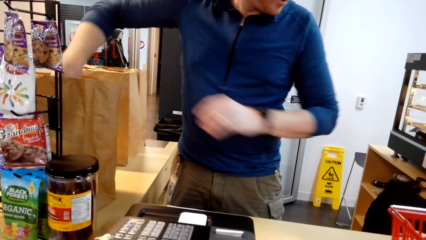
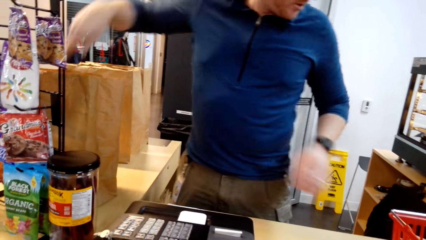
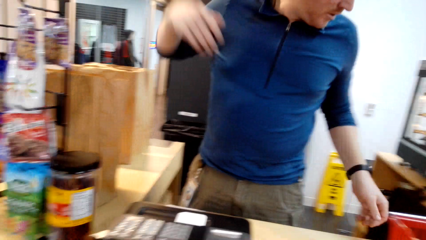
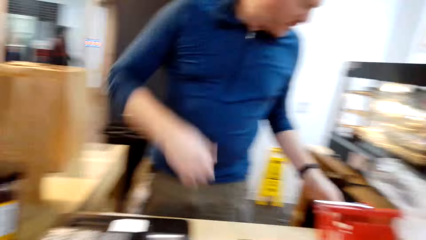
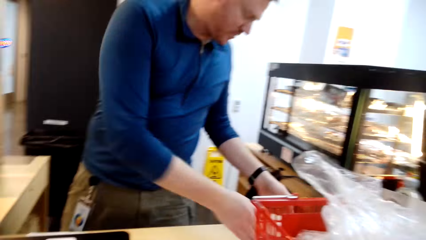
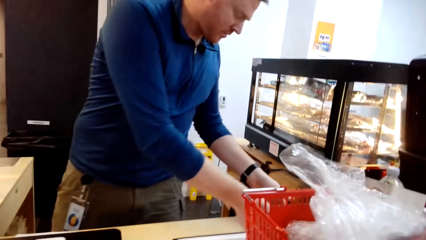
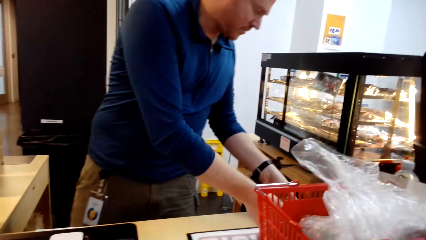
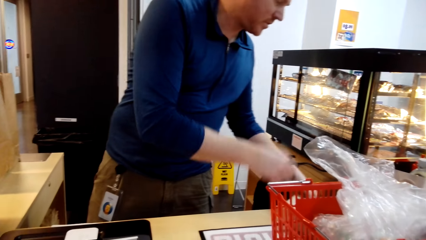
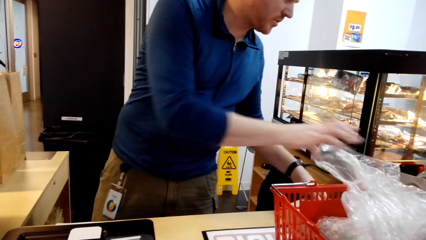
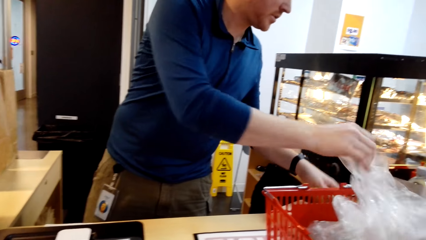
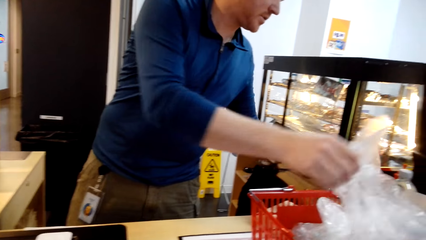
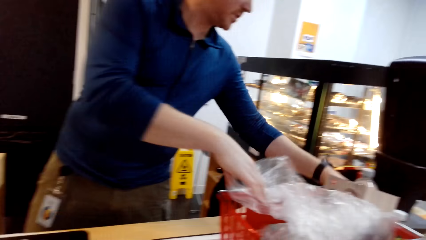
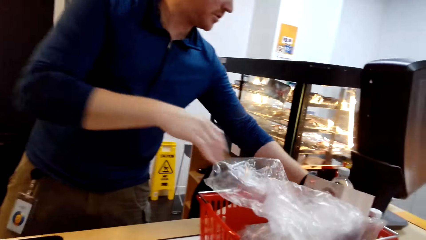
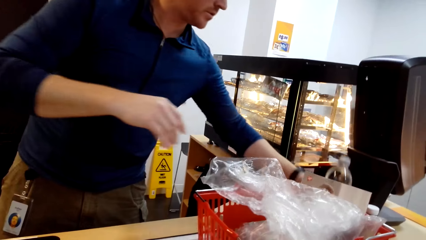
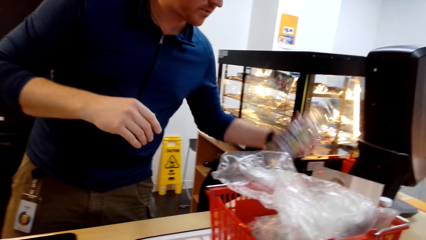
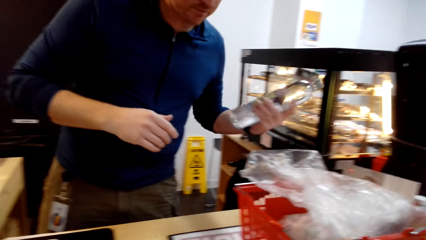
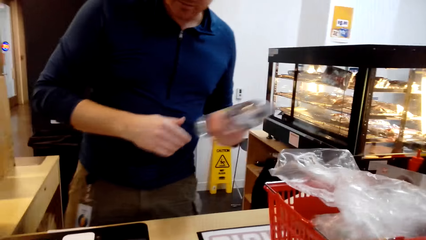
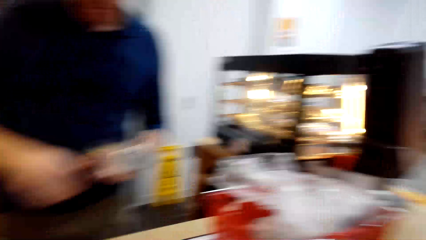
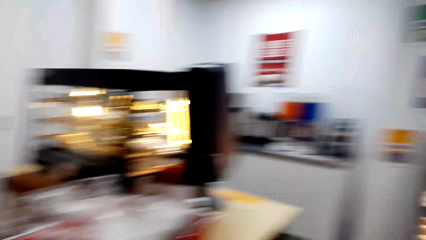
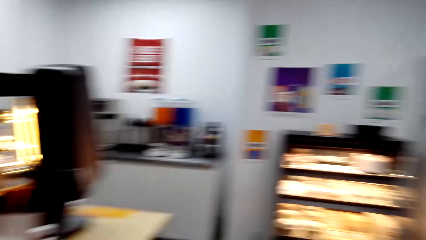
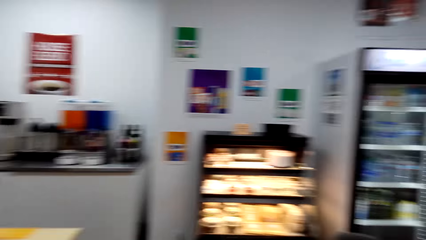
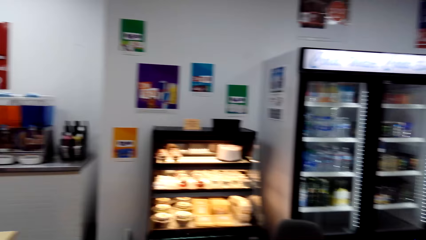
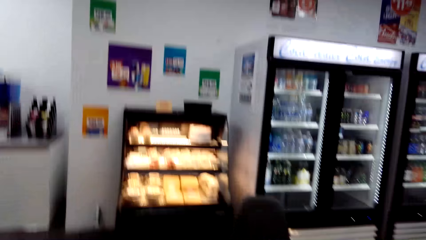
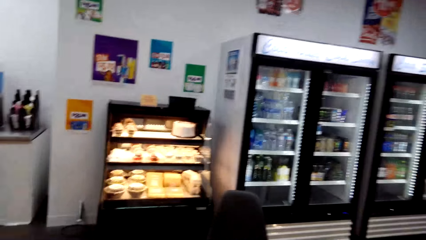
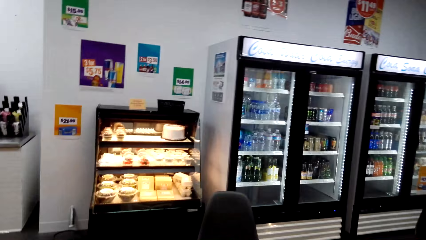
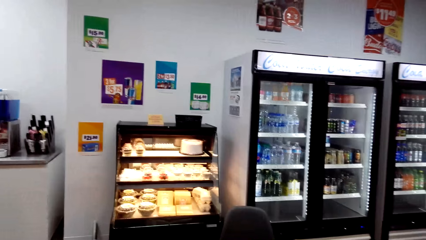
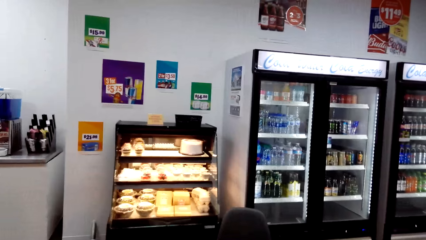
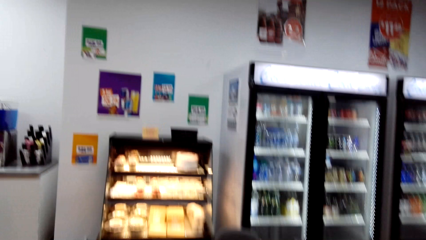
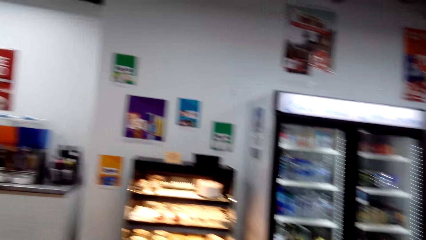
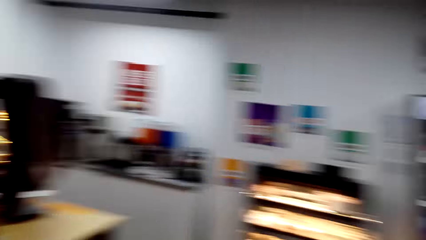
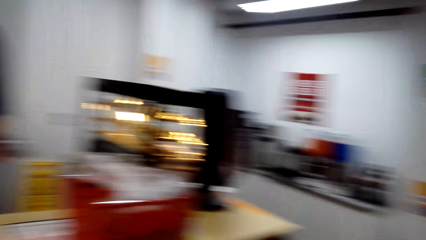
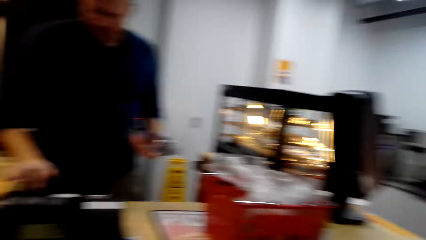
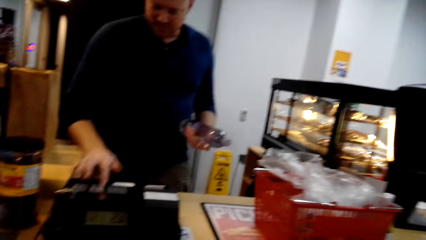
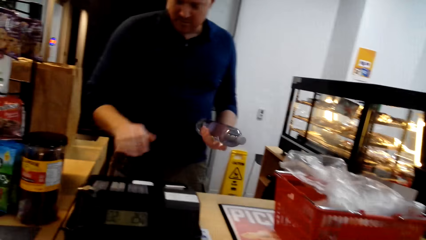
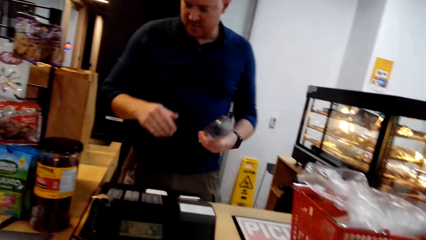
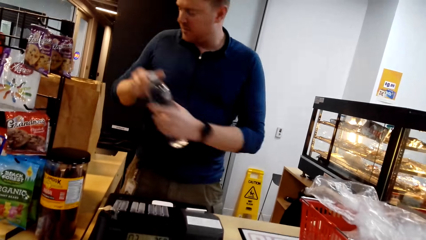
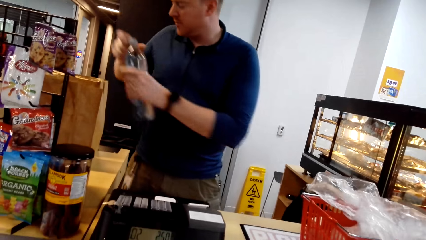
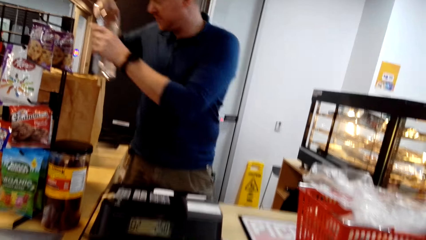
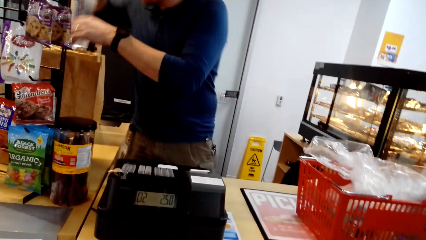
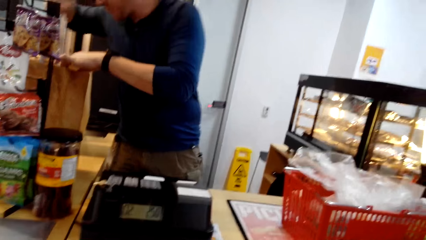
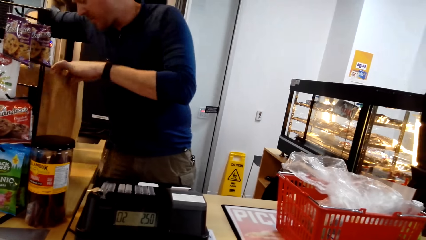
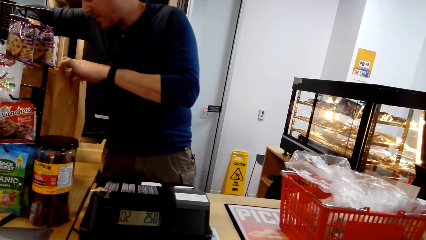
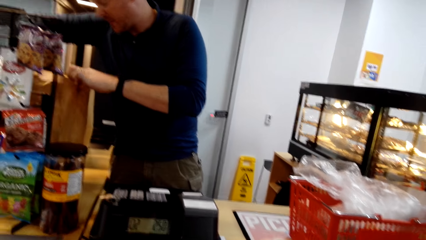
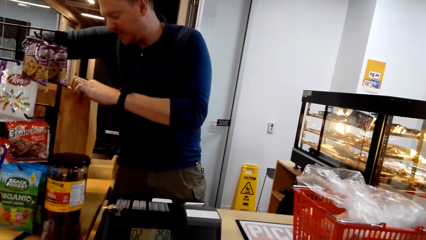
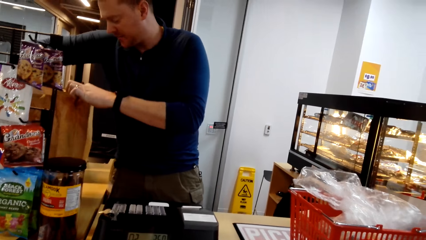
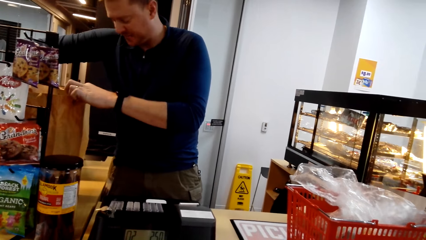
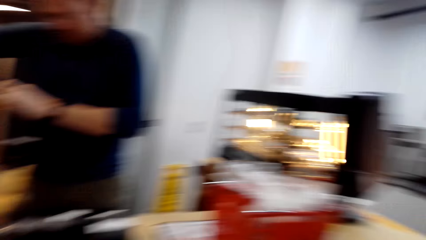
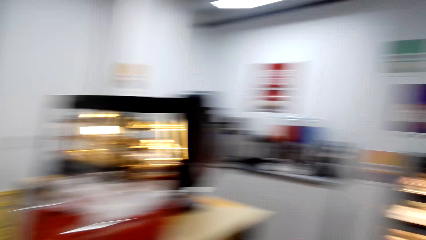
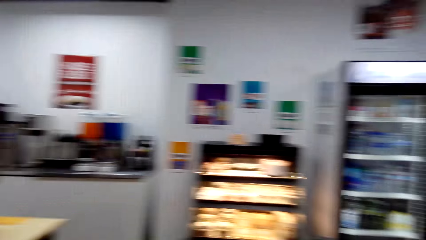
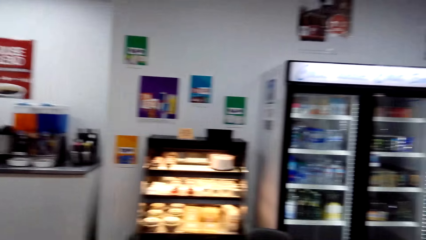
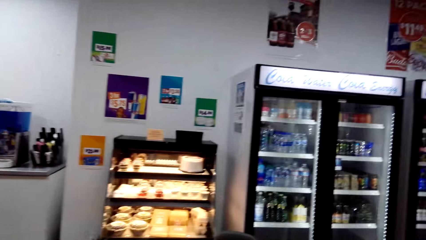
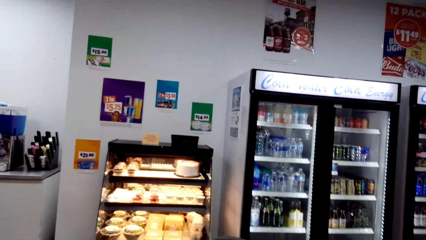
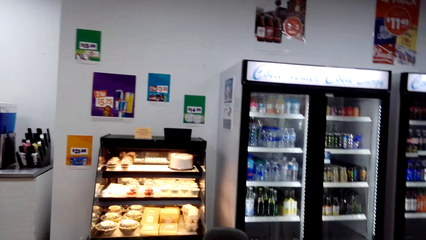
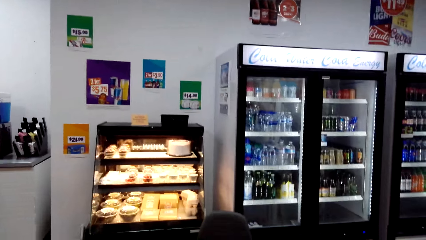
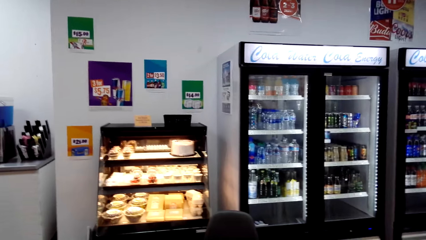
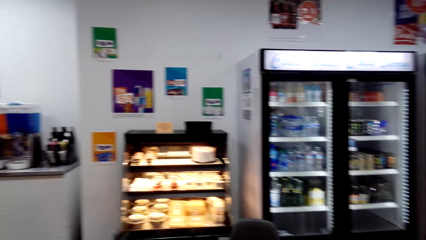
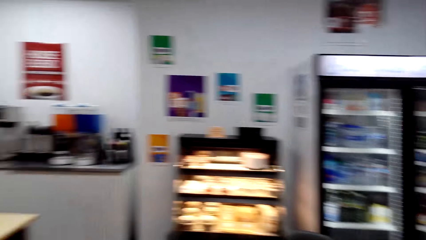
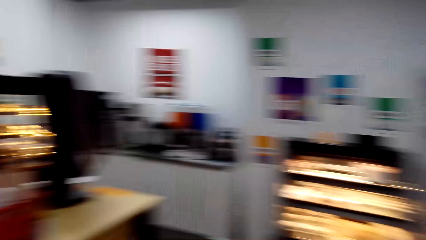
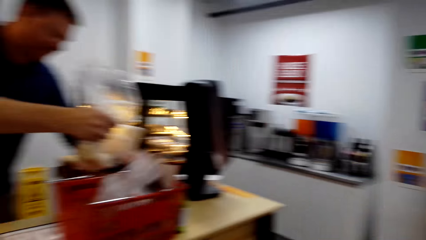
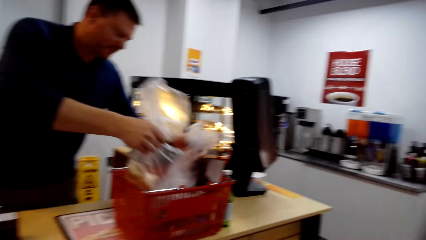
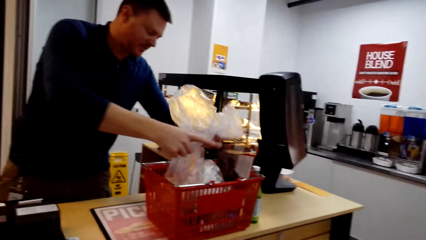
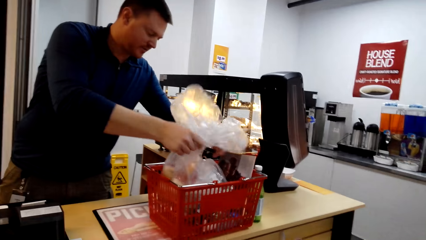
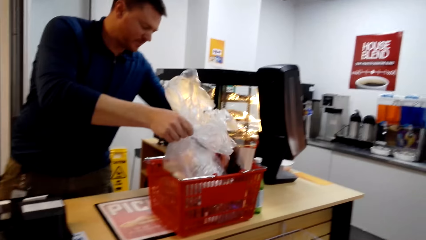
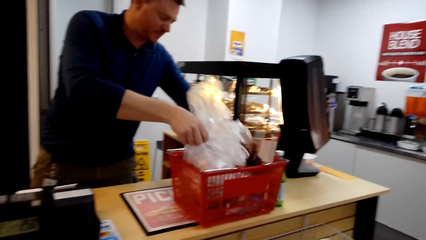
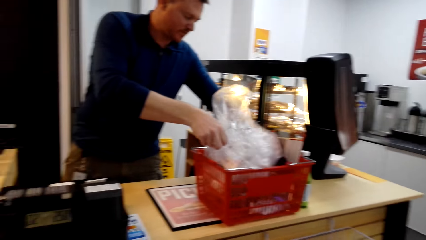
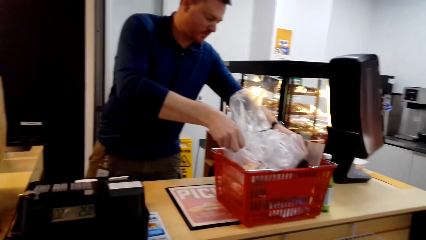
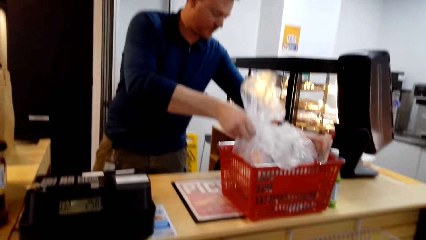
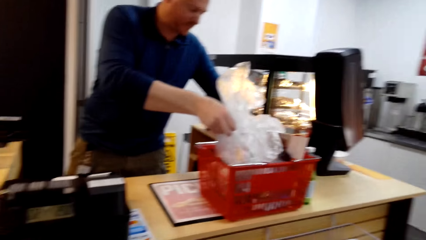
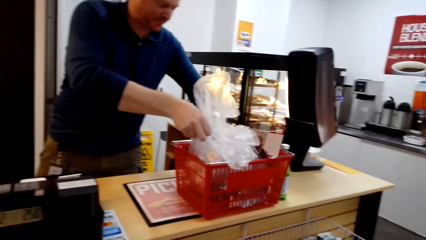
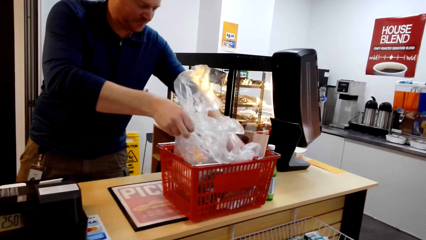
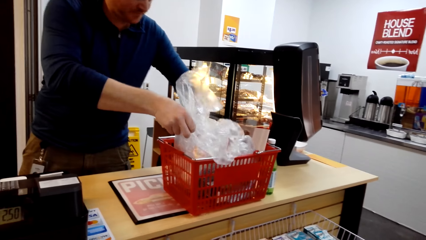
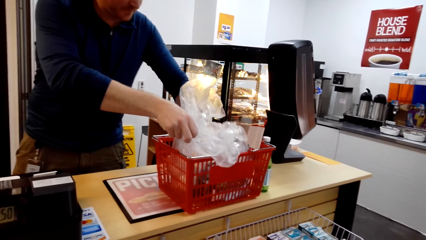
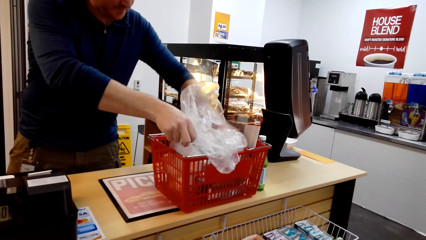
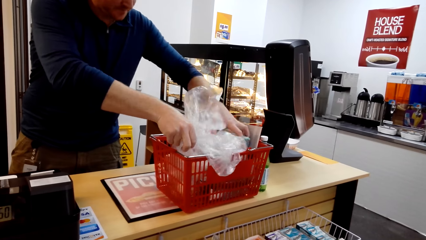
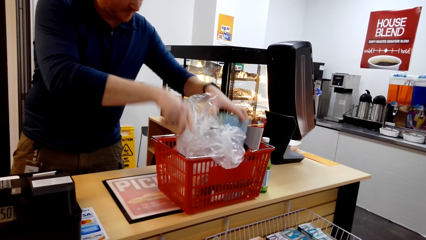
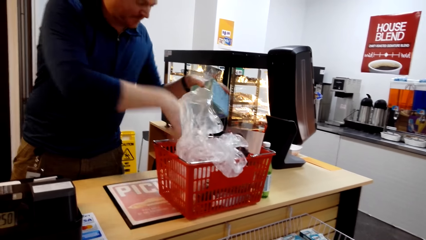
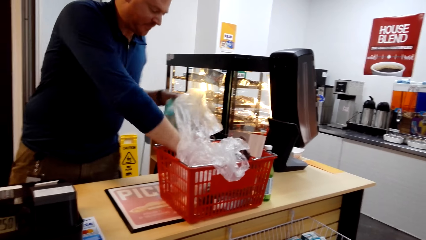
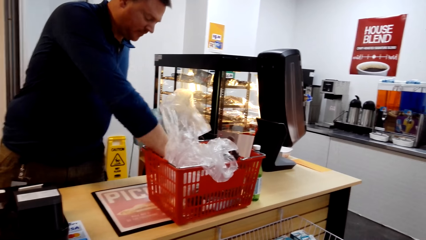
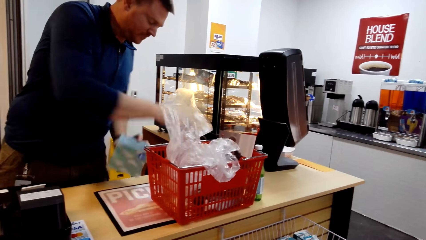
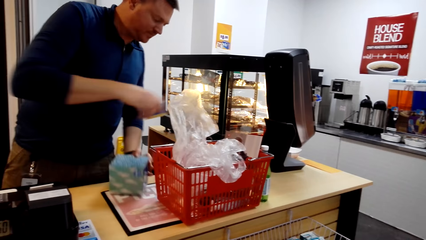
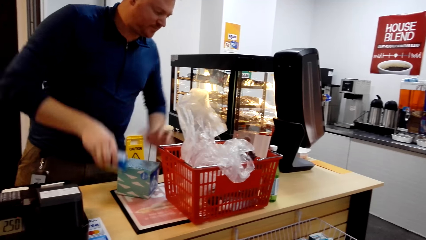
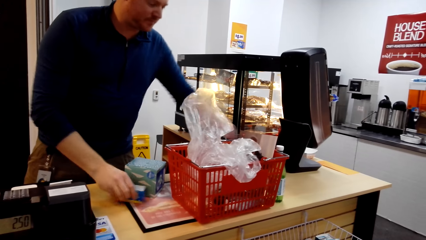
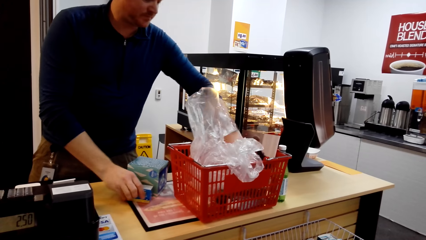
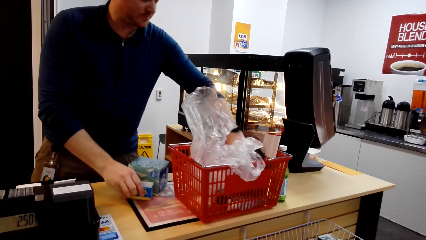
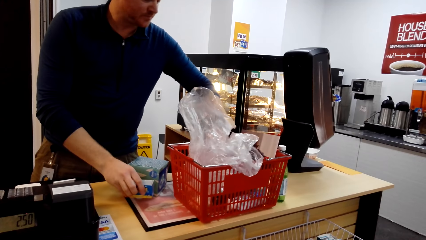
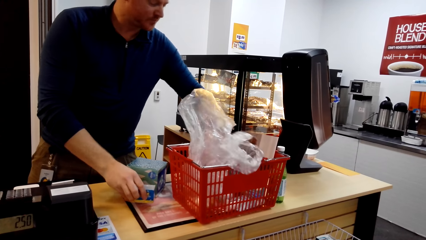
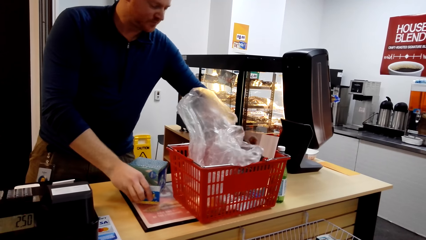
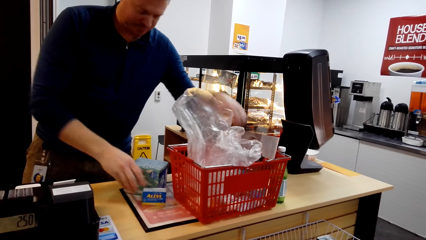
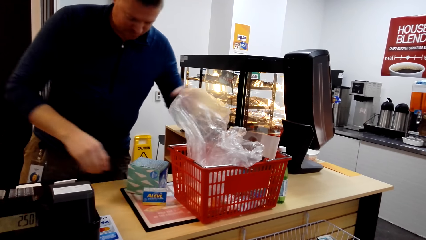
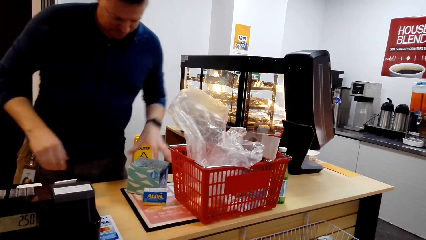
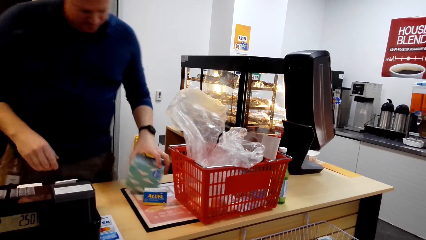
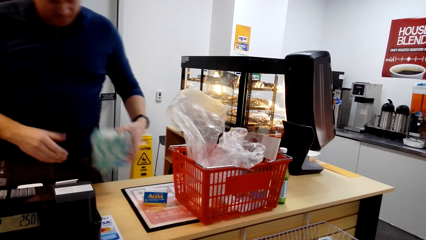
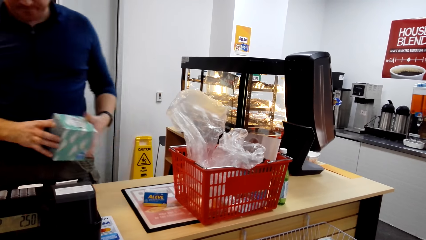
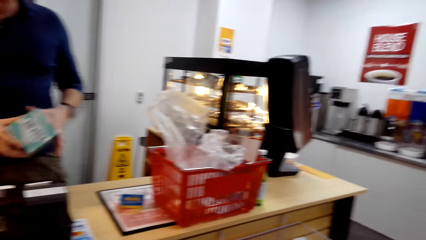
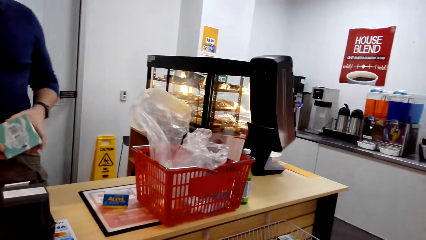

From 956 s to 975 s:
A man takes the bottle. The camera wearer looks around. The man puts the water bottle in the packet. The man takes the item from the trolley basket and puts down the item.
